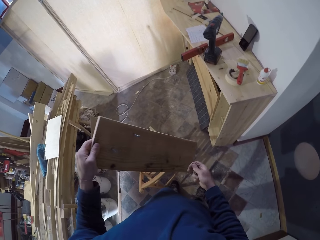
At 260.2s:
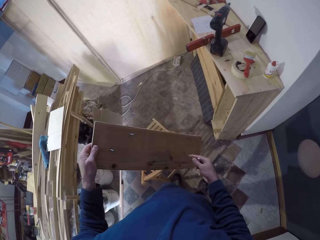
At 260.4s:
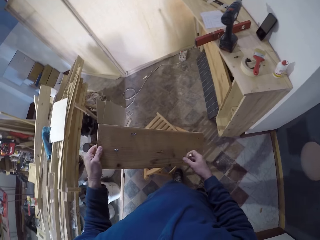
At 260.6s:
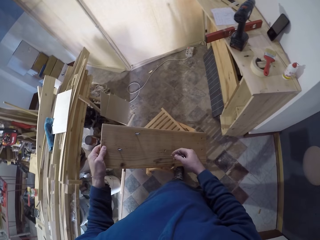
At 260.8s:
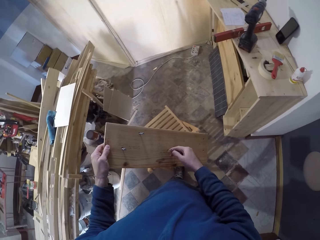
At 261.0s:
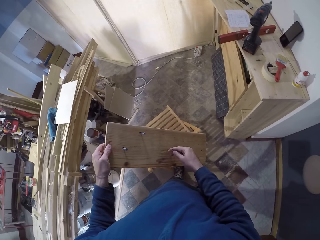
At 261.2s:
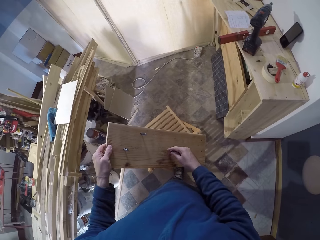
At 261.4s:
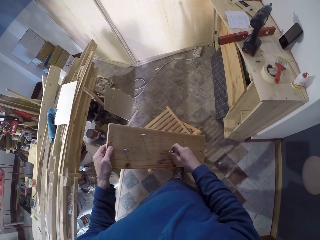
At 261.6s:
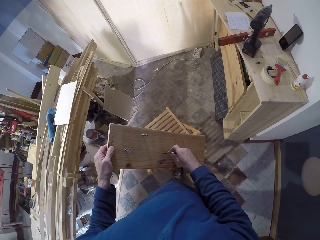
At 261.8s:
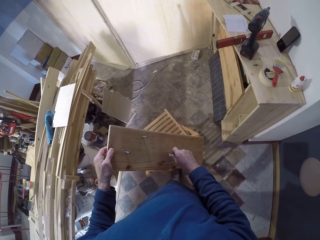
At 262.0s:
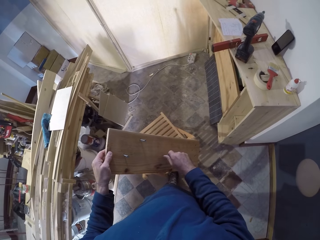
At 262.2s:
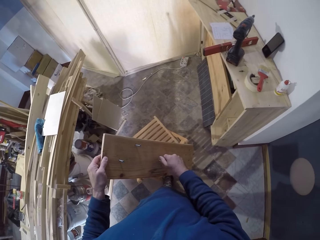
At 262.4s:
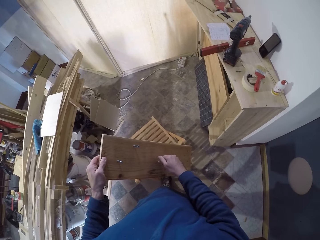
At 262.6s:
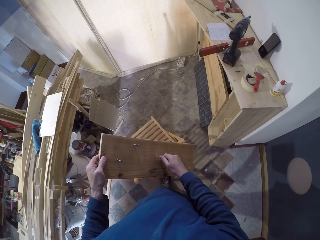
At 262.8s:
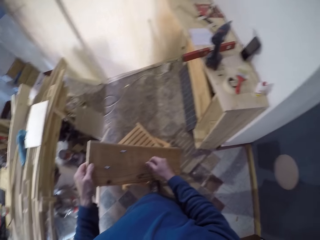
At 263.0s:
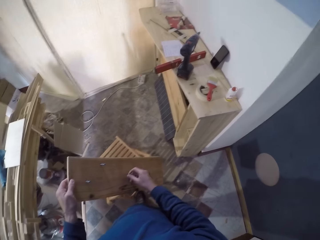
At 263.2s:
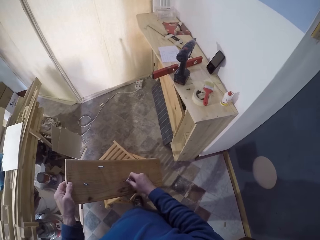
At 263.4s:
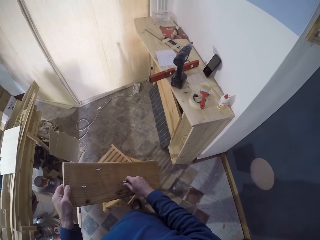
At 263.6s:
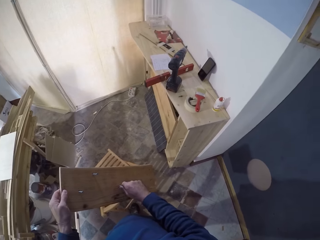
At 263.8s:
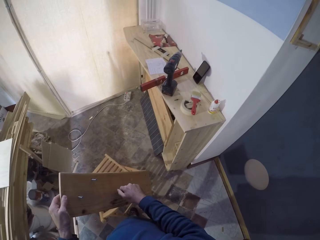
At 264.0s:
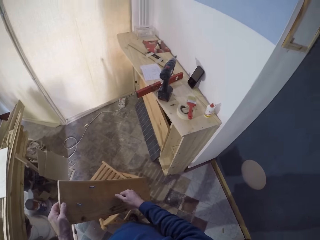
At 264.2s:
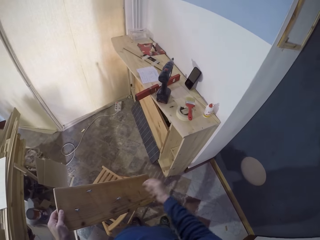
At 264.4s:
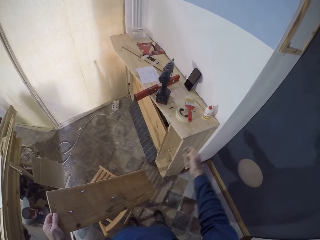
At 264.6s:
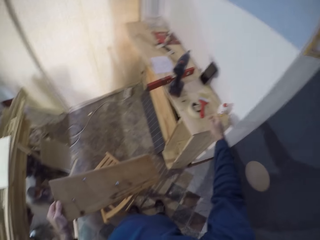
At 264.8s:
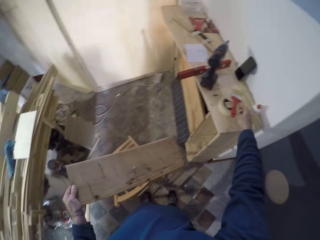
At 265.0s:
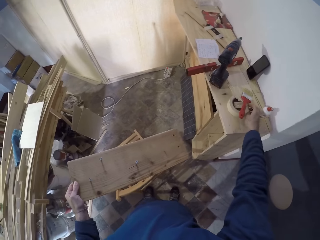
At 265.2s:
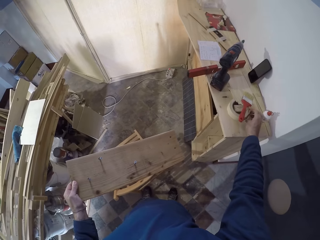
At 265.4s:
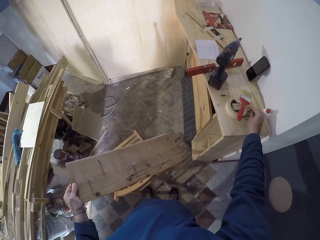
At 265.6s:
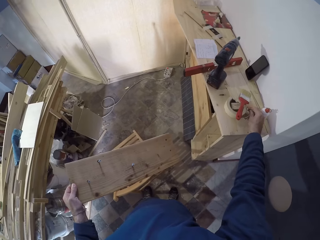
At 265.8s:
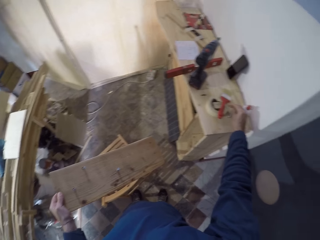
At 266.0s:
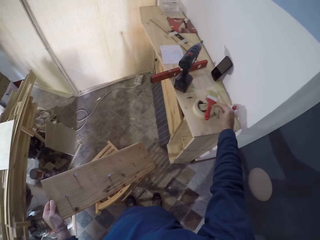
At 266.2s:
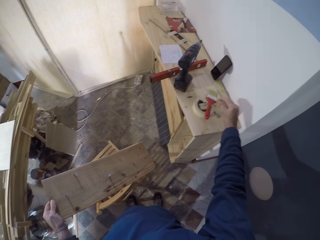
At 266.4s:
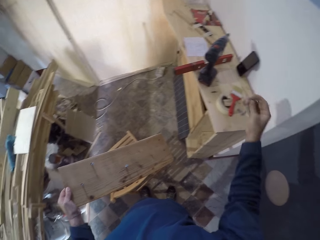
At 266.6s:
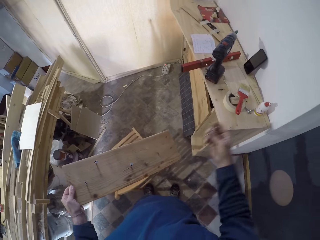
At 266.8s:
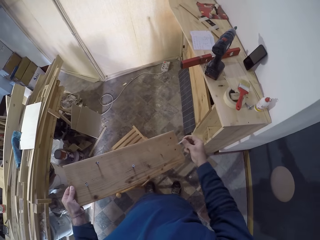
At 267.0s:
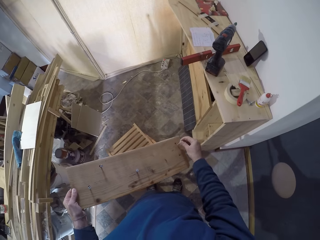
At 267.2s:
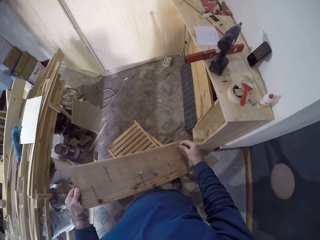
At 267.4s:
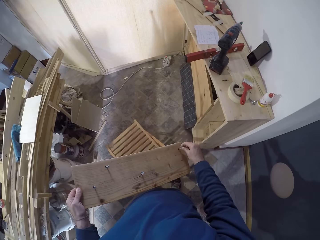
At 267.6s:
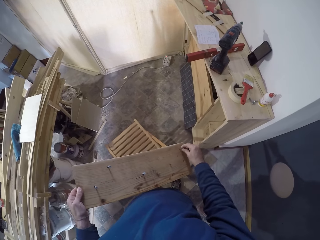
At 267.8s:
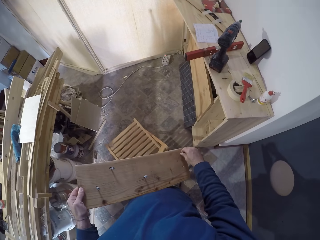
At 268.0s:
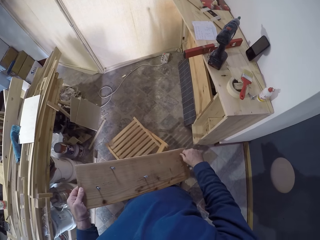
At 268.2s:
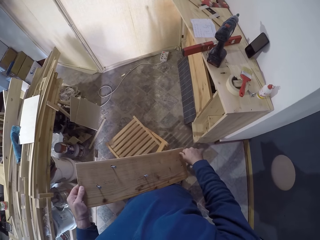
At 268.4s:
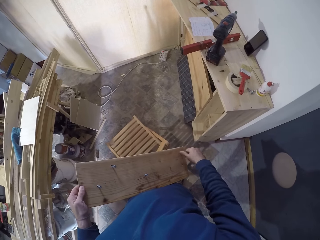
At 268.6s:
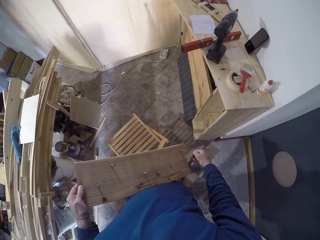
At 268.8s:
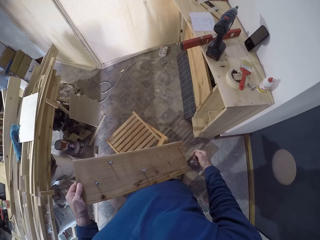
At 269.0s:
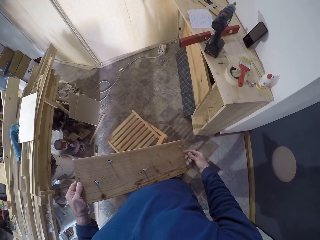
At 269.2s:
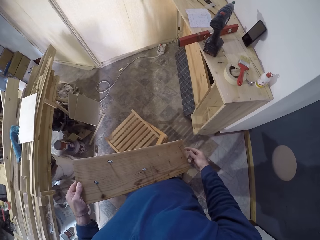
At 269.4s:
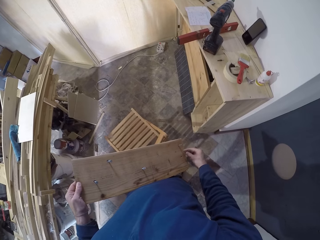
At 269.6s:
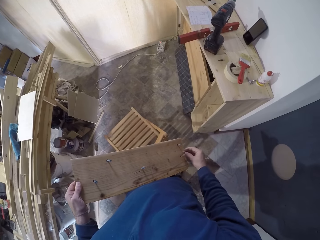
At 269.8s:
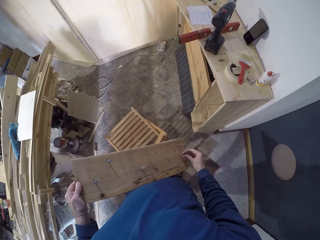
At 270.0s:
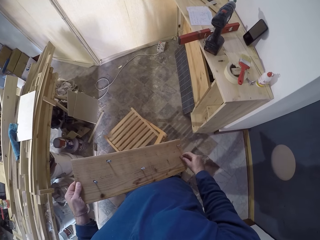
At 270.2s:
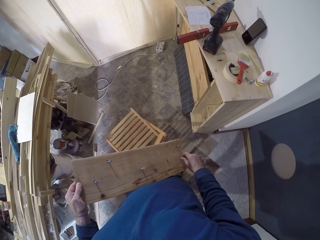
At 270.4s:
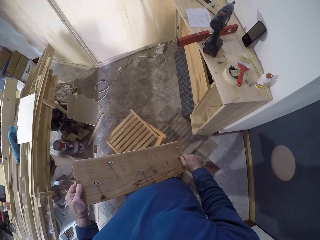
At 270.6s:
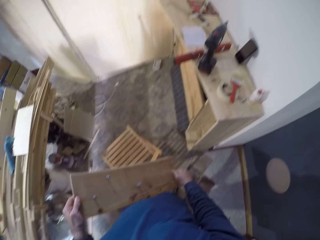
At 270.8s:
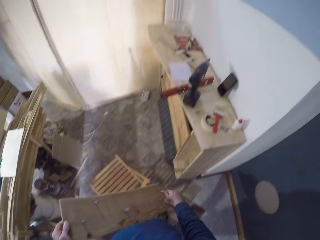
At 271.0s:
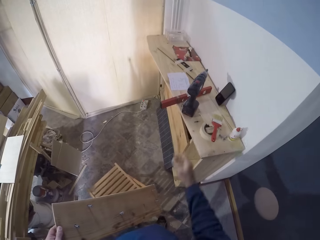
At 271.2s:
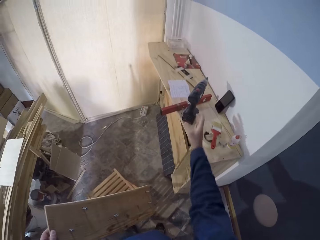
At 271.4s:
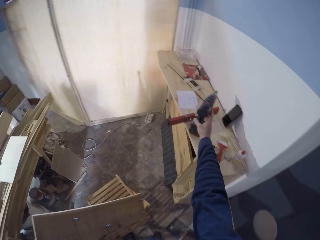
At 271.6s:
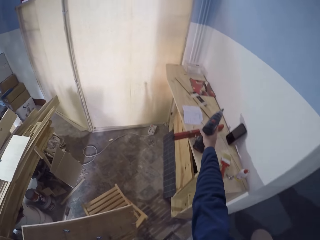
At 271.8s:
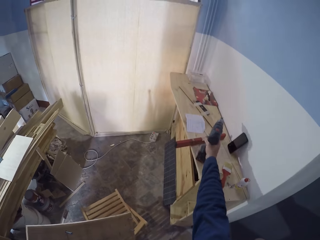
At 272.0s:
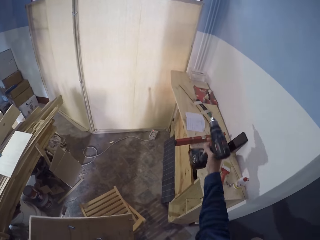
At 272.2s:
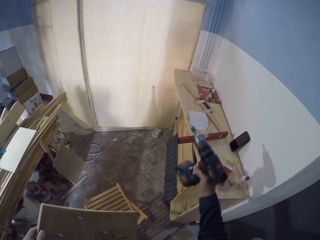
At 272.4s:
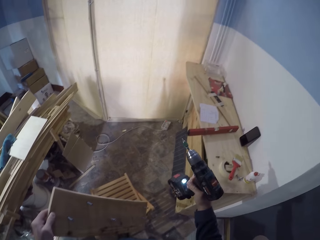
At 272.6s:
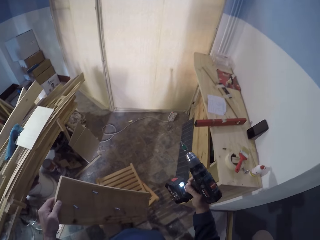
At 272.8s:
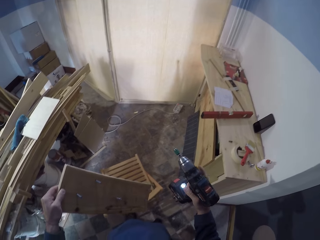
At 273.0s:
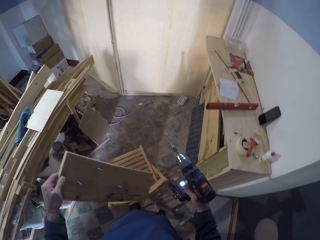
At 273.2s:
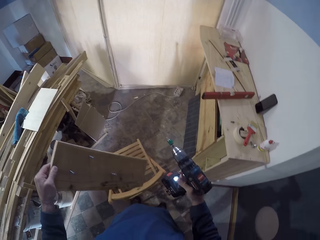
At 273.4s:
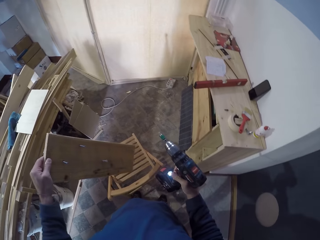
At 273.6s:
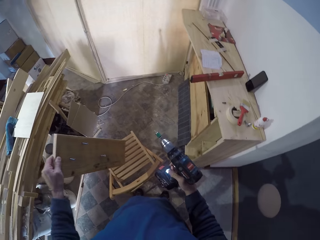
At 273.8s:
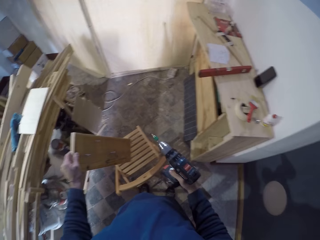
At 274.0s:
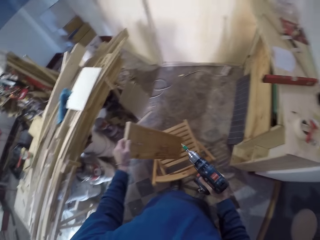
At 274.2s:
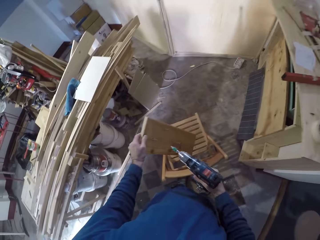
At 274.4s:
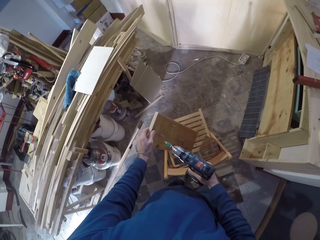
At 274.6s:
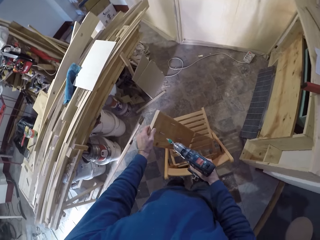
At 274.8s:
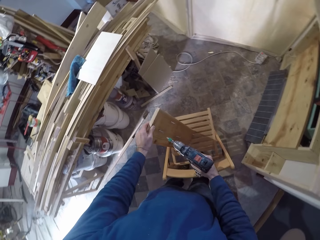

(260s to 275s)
The camera wearer turns the screw into the wooden plank with his right hand. He drops some screws on the work table with his right hand. He picks up screws with his right hand. He turns the screw into the wooden plank with his right hand. He does it again. He grabs the drilling machine from the work table with his right hand.

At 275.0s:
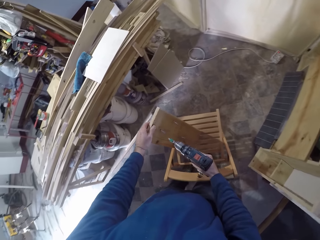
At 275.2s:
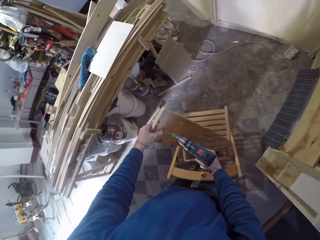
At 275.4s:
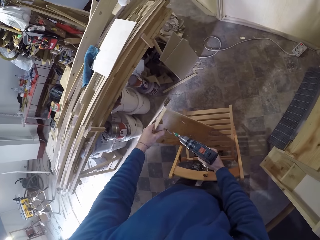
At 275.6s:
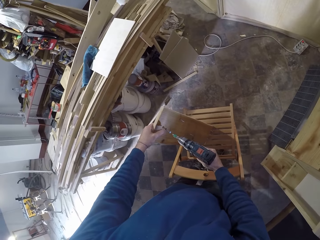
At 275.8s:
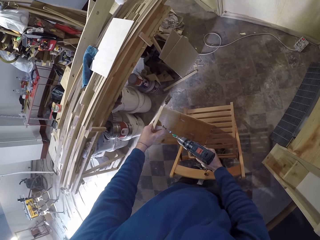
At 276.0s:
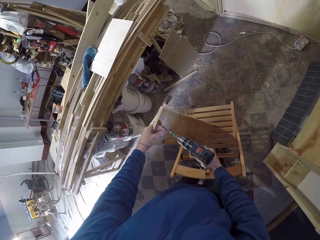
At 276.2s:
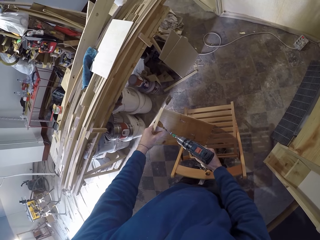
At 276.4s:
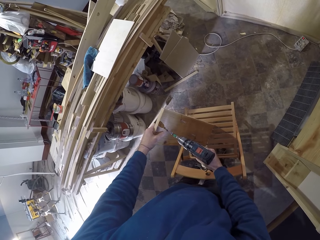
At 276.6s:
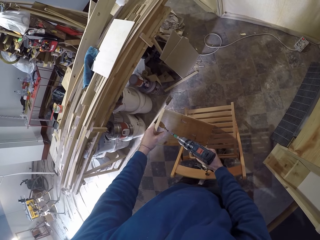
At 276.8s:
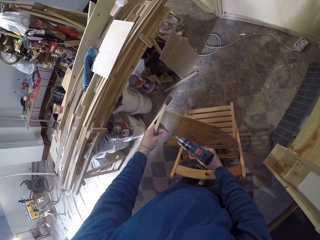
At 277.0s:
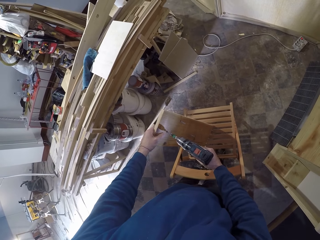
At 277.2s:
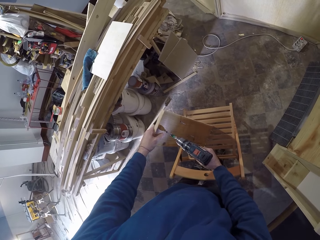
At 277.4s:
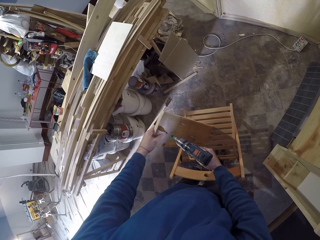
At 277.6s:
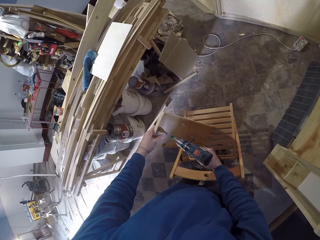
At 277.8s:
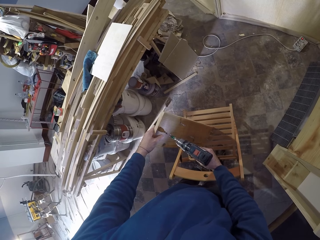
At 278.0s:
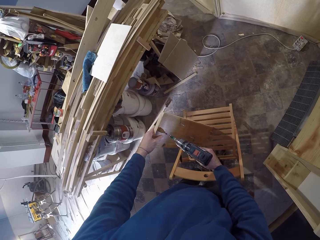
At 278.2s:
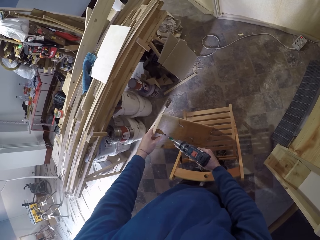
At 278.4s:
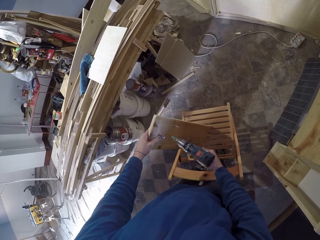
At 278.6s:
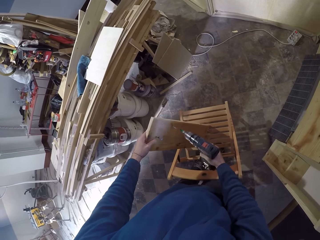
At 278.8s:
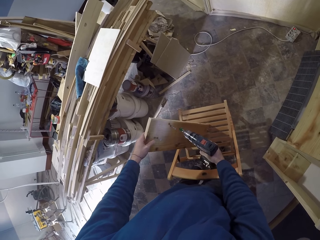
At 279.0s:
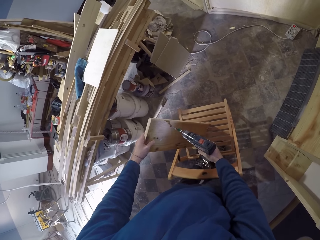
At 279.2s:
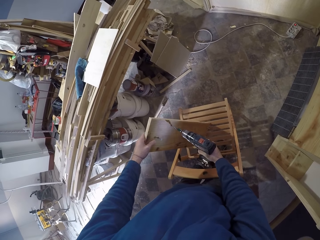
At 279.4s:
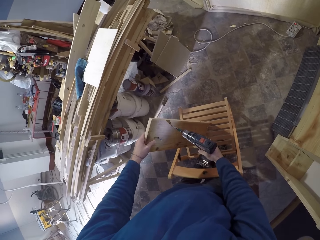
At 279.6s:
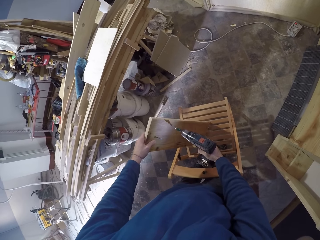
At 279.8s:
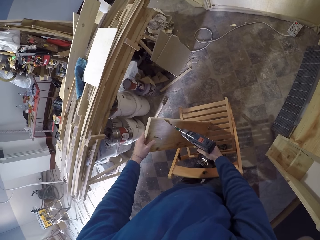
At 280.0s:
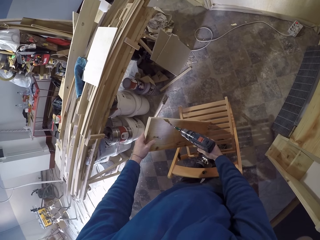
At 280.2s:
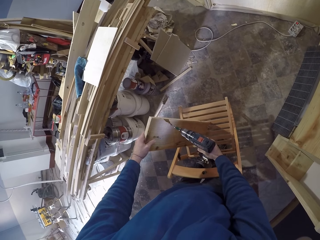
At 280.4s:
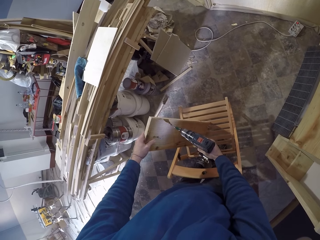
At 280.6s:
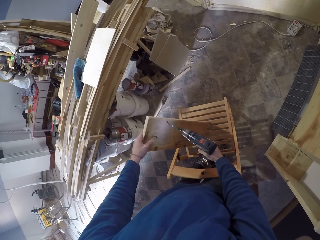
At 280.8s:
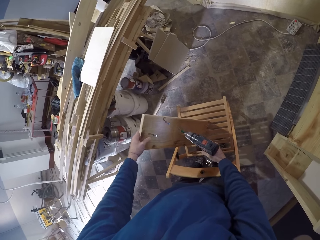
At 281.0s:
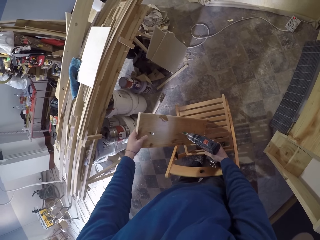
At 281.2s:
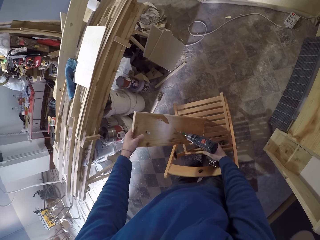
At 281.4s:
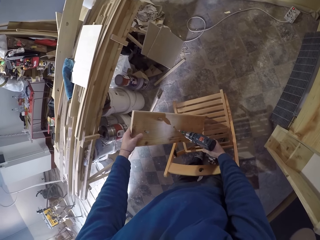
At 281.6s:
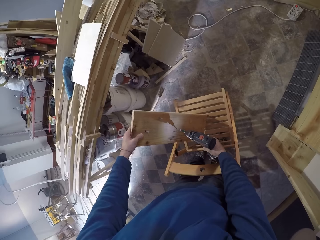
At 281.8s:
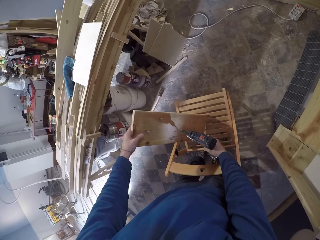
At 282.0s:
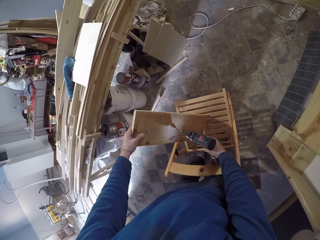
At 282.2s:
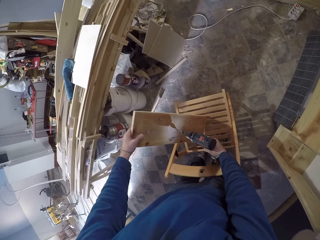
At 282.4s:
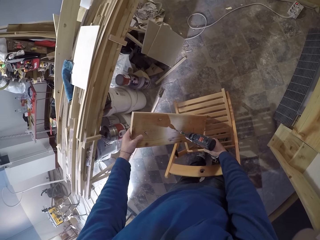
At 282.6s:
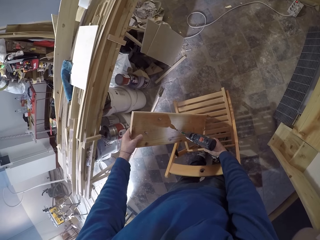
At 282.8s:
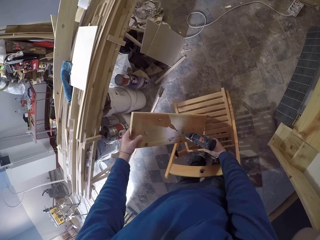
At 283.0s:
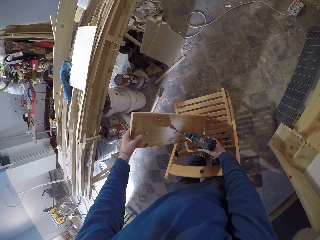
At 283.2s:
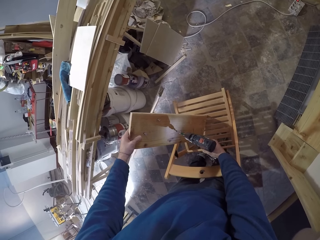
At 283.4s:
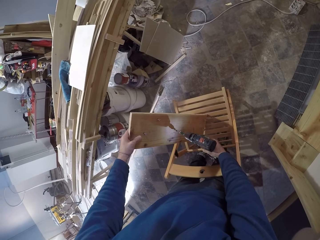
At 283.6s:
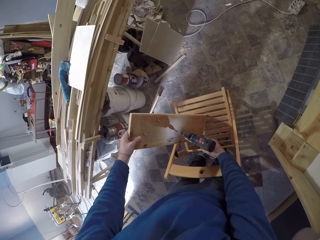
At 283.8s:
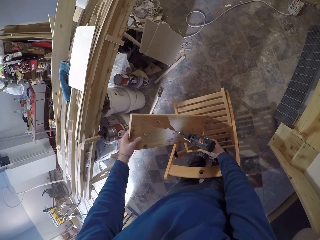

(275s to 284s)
The camera wearer screws the screw into the wooden plank with the drilling machine in his right hand. He does it repeatedly.
